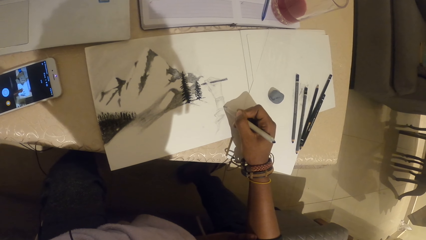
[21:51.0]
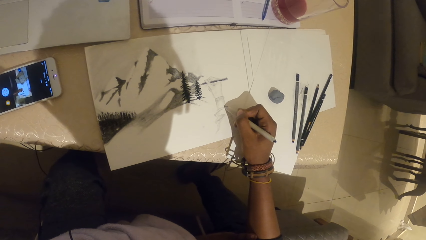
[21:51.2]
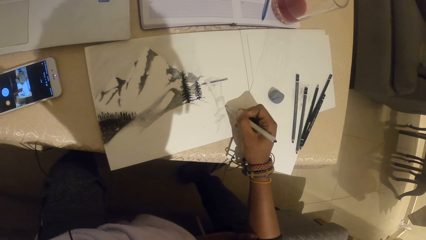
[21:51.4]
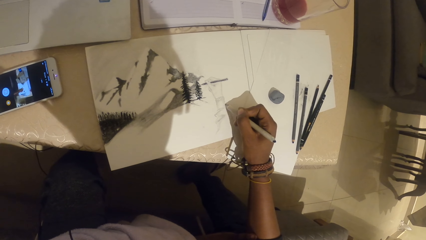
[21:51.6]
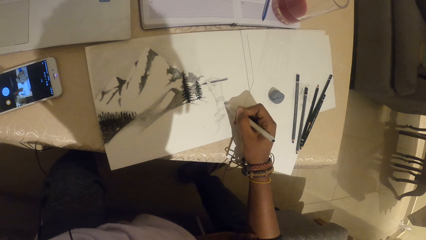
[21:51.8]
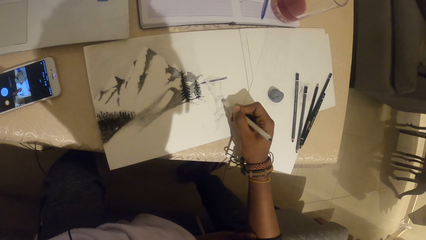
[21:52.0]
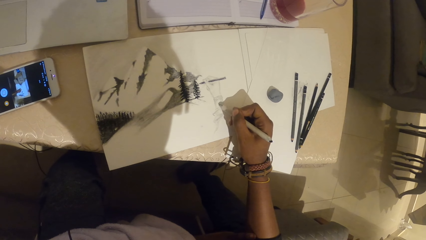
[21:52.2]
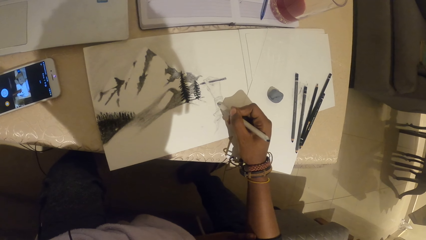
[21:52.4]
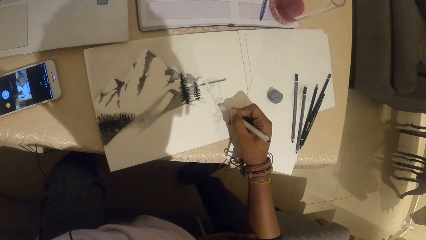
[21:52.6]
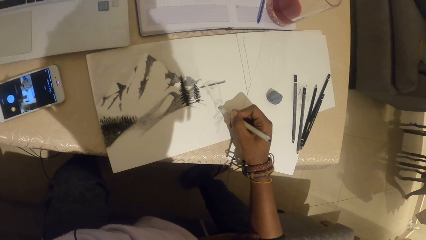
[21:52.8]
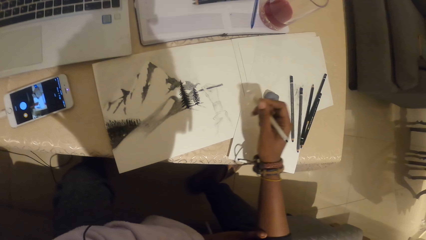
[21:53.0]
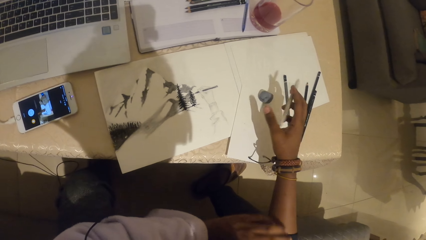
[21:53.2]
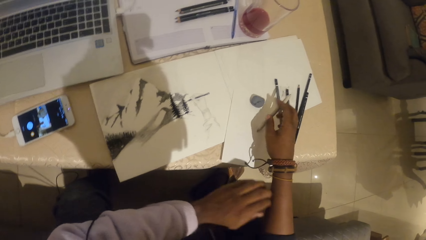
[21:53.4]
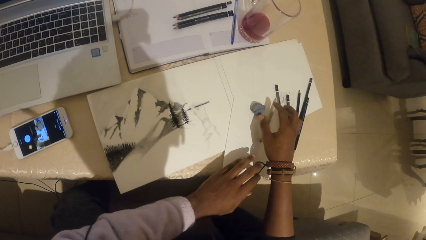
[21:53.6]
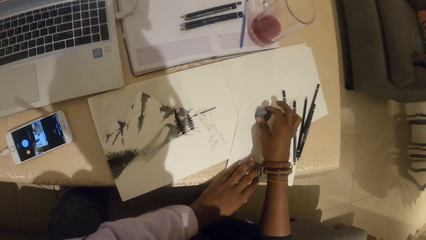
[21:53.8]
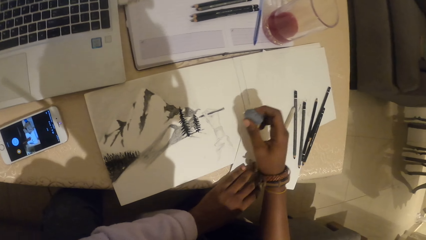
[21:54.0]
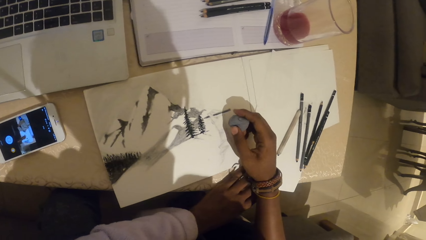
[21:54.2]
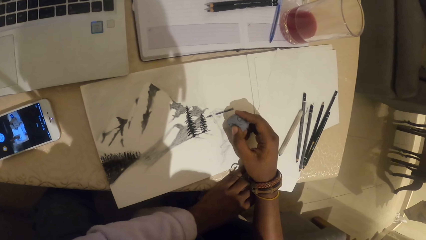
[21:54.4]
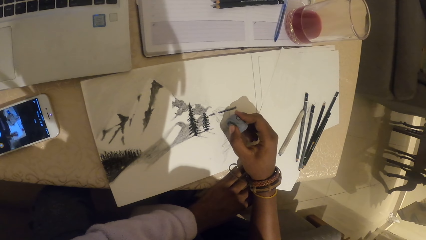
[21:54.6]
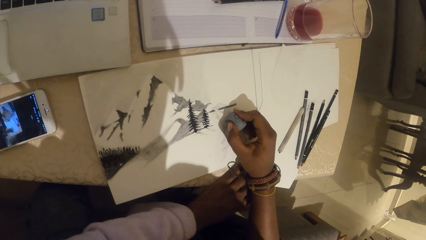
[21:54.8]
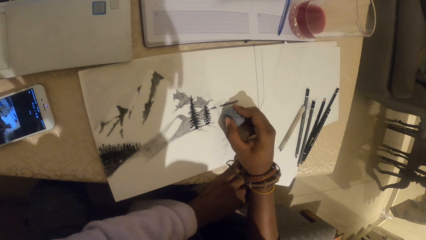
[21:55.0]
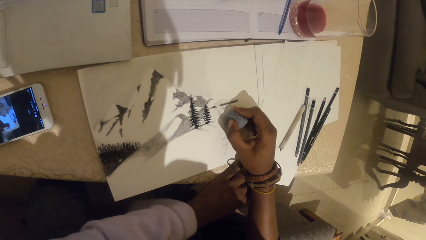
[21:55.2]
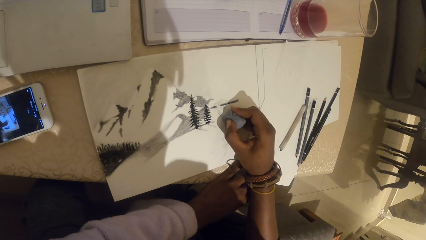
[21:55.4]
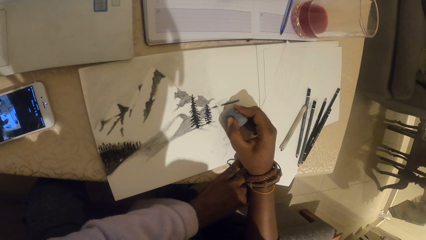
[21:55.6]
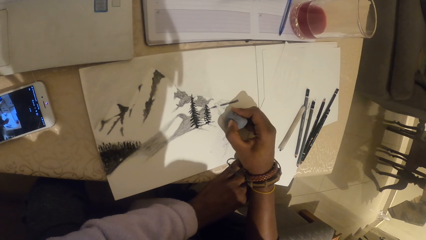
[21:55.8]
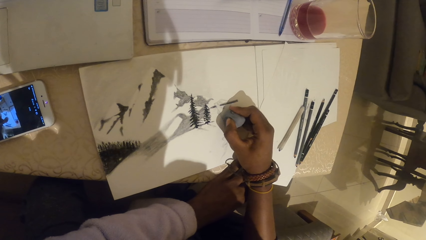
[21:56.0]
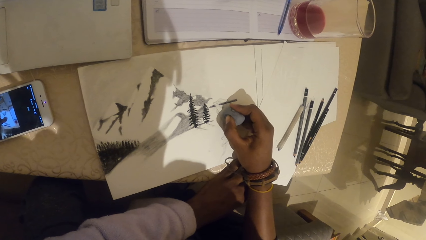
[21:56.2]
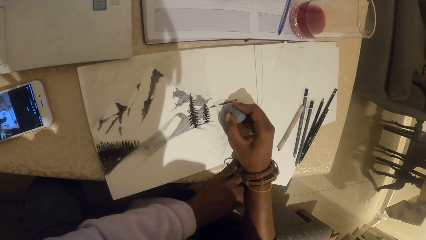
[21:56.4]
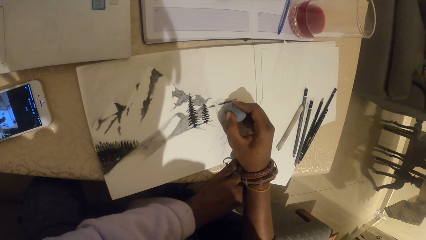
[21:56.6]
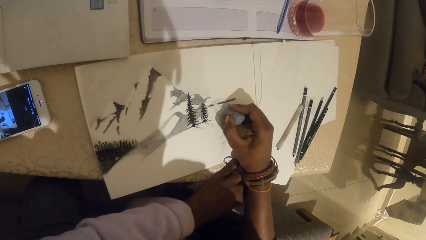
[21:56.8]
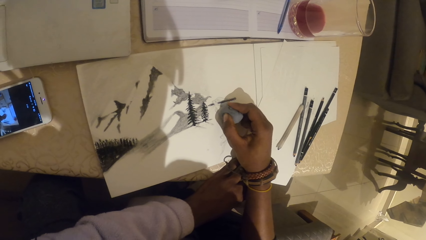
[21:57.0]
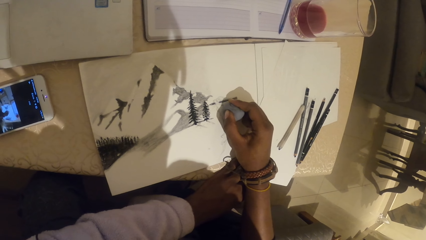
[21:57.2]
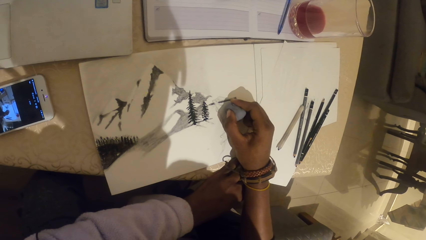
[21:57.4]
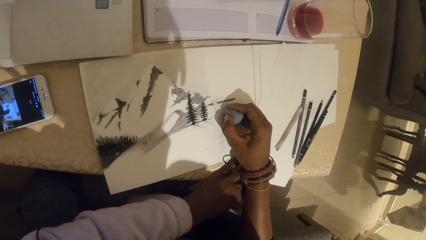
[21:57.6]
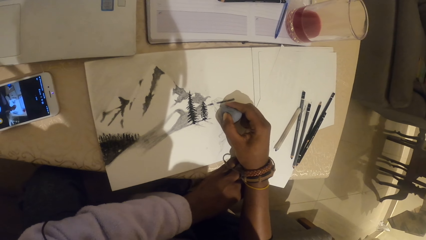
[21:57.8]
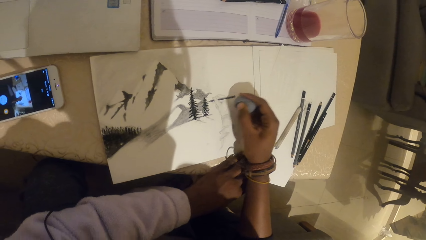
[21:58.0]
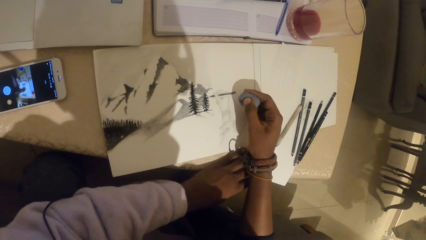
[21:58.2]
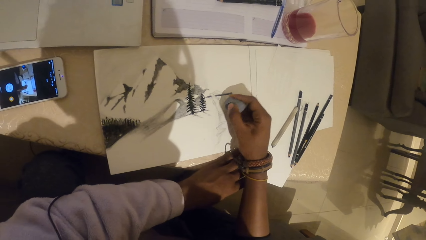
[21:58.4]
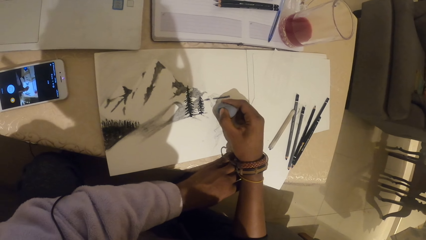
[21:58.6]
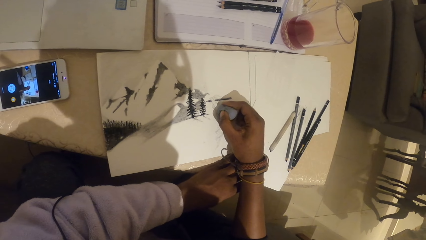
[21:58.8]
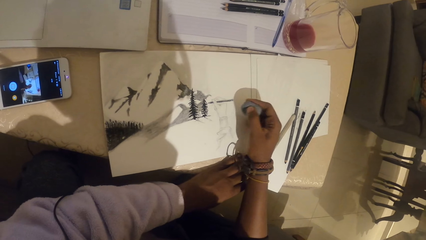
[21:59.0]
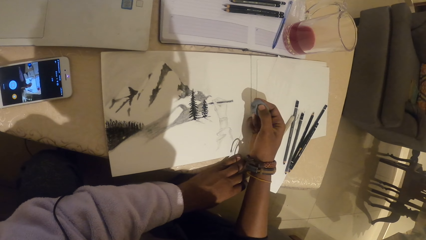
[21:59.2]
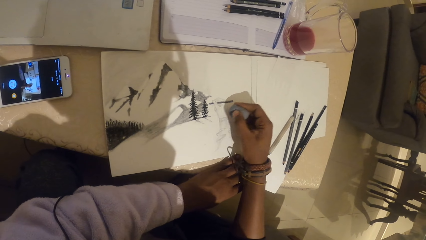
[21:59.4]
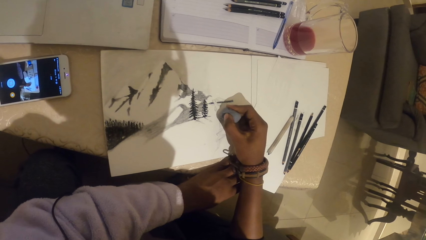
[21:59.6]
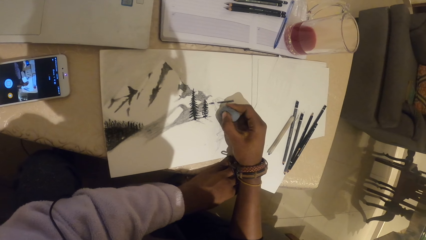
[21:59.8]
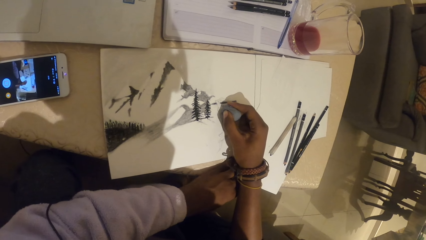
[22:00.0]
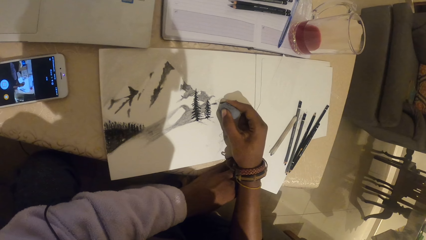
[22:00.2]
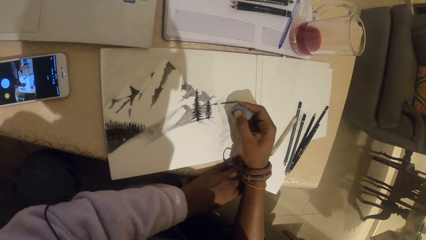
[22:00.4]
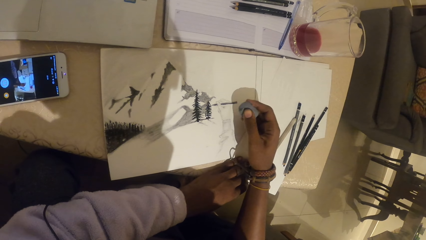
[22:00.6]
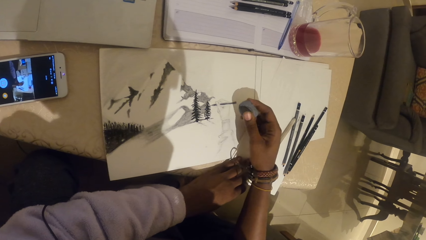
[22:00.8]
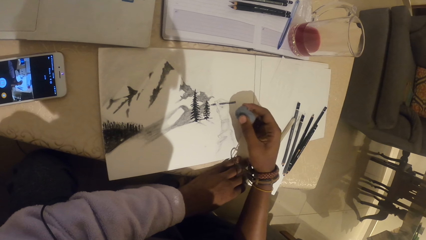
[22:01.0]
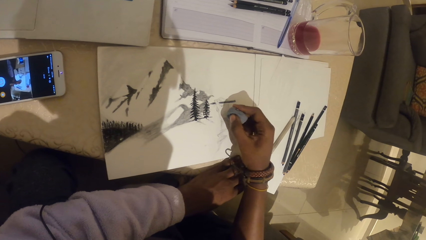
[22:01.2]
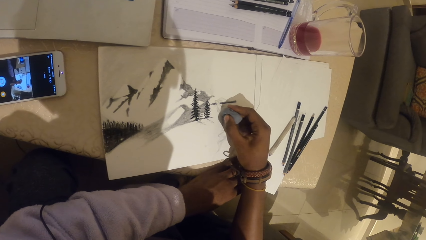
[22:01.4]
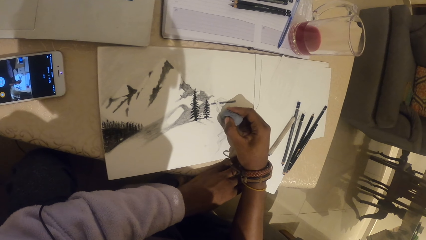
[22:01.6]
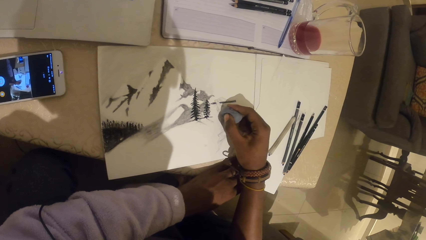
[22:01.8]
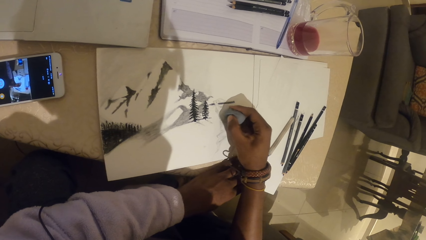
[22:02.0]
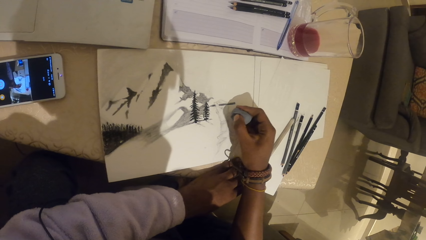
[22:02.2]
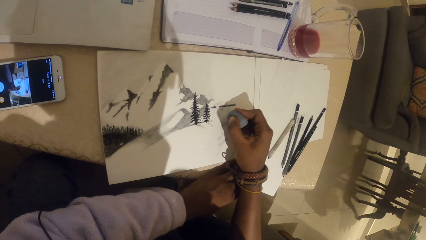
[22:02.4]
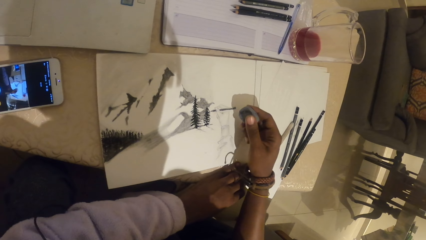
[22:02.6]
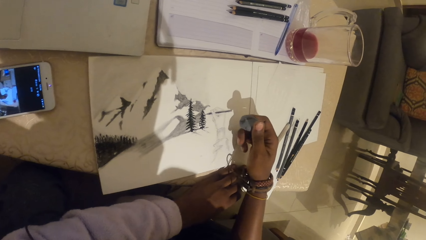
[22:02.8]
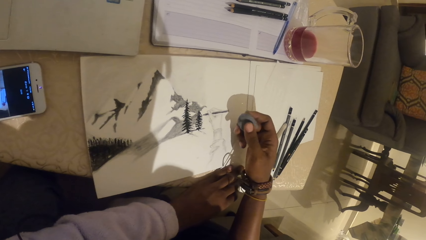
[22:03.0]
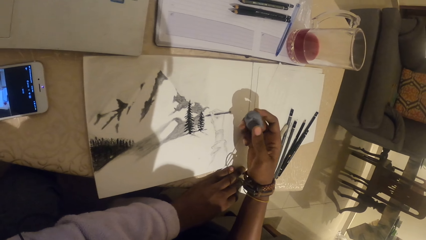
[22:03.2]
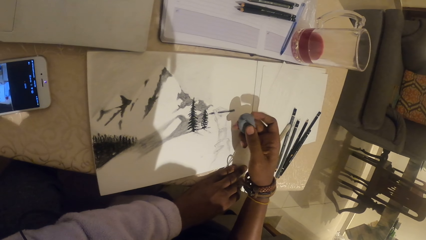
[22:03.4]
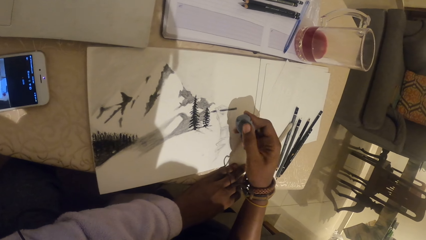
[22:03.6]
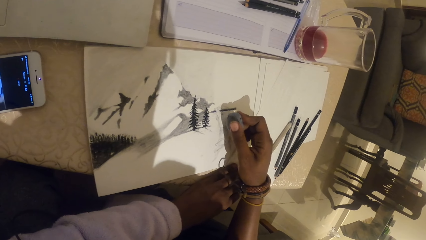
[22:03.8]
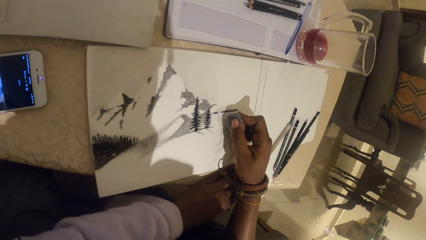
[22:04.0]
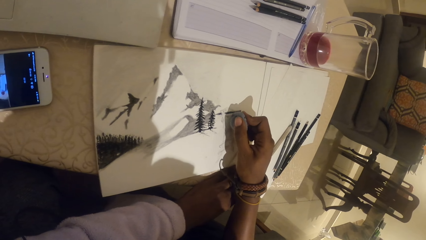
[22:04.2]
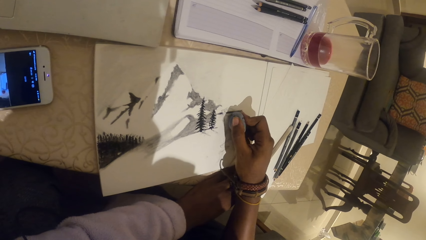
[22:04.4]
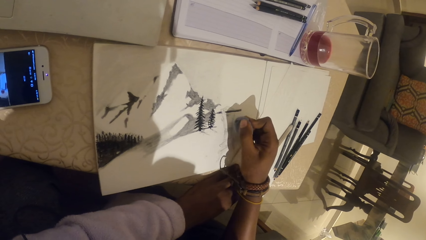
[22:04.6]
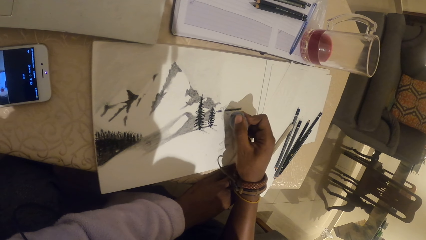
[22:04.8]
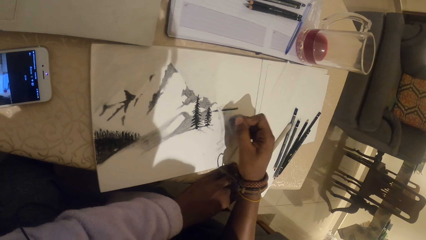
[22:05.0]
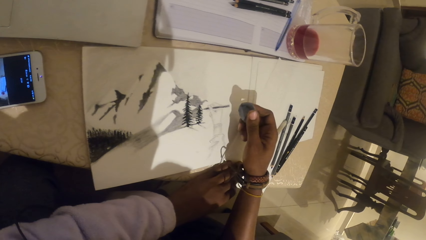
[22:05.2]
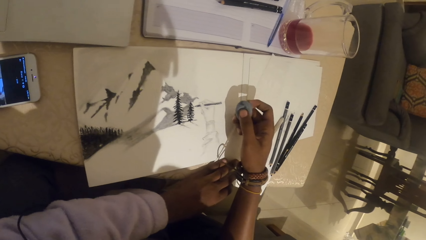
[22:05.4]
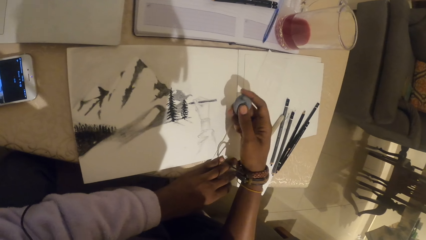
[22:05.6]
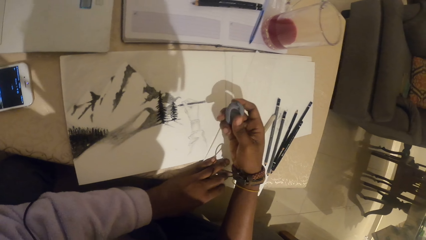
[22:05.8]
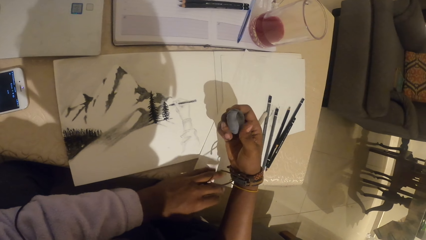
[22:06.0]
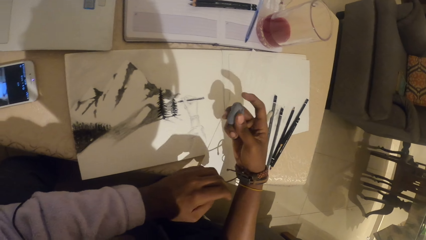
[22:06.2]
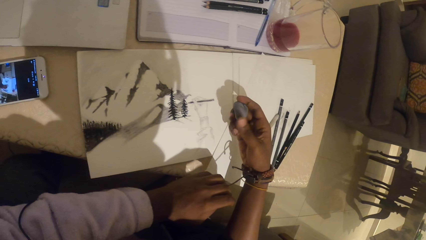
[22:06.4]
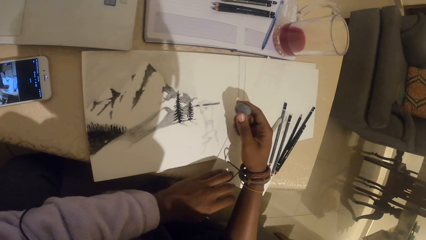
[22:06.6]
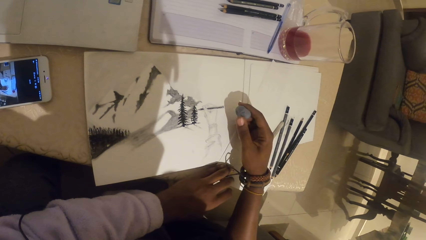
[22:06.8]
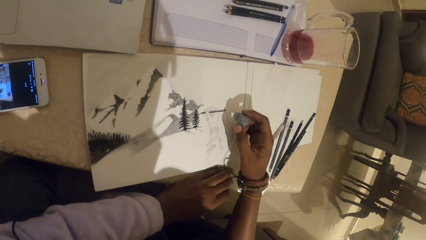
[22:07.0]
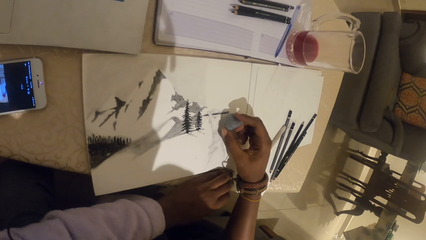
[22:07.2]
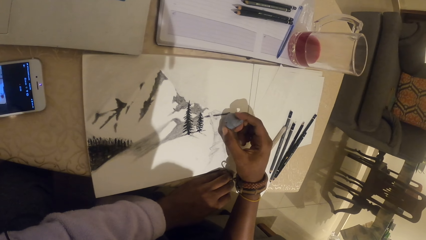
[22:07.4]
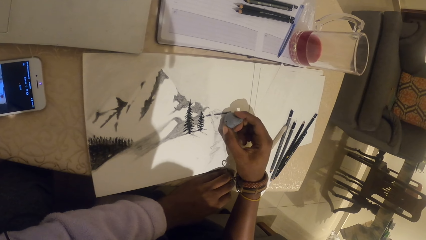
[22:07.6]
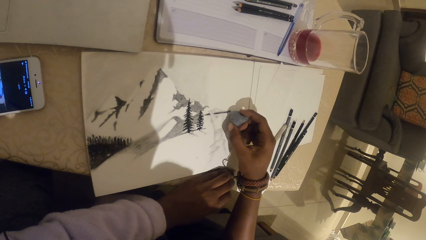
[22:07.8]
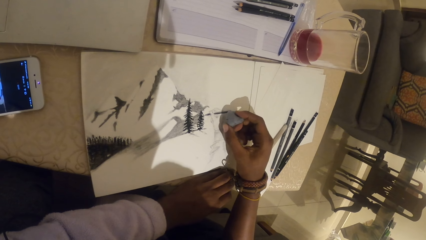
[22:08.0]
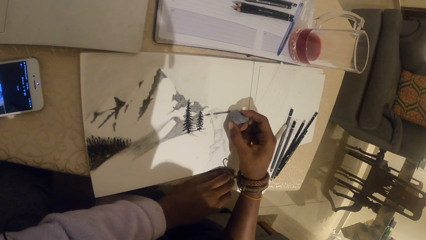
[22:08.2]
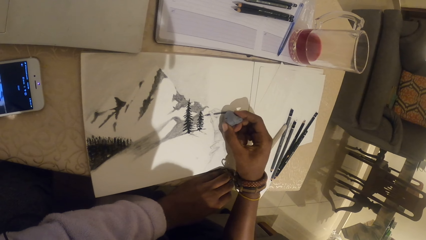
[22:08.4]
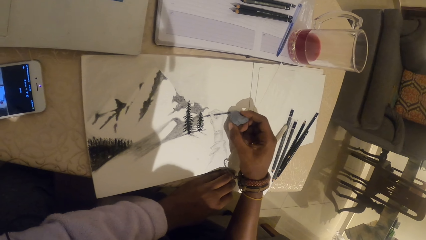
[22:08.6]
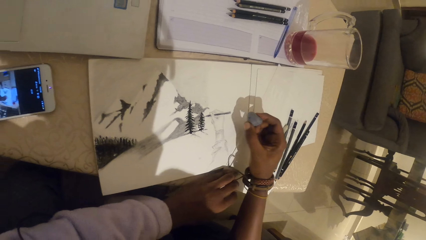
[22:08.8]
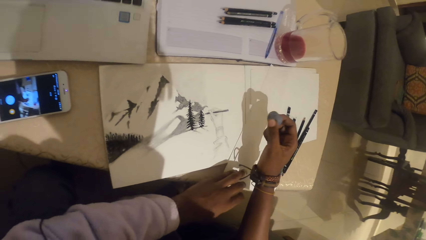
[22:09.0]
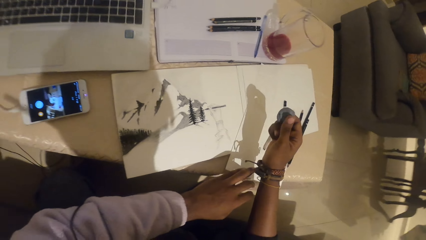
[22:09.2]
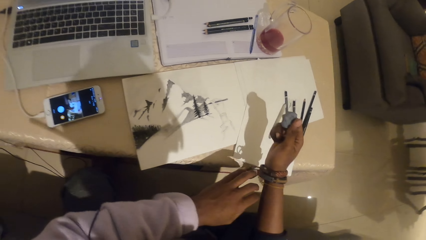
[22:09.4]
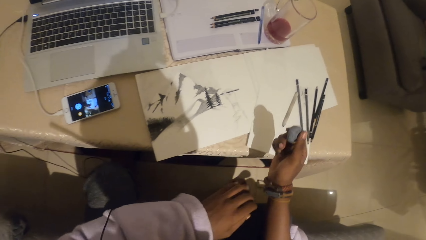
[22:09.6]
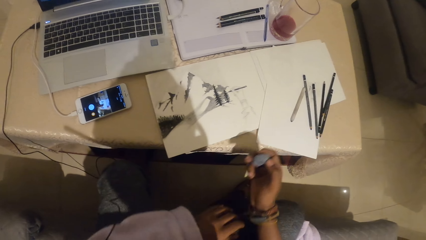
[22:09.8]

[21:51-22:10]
The camera wearer places the pen on the table. They pick an eraser from the table. They erase the drawing with the eraser.
